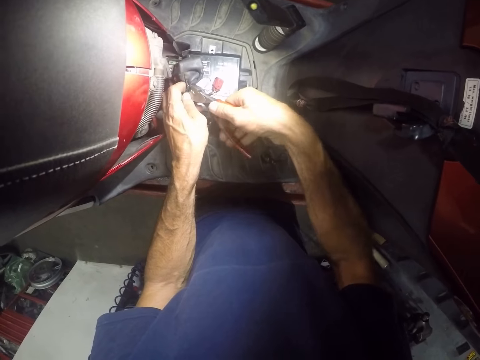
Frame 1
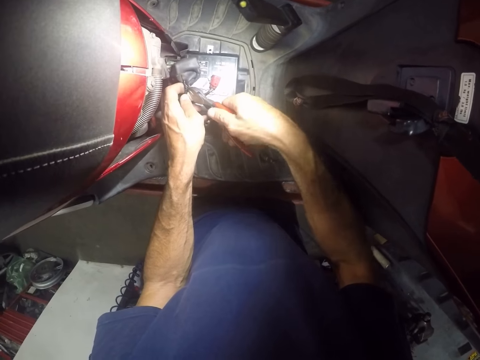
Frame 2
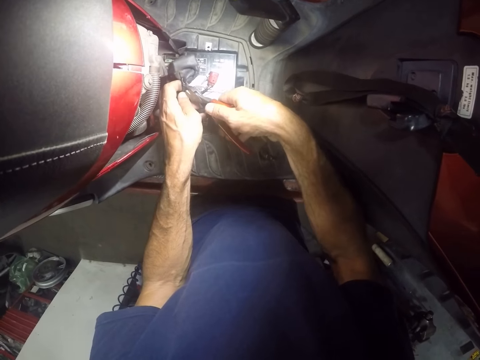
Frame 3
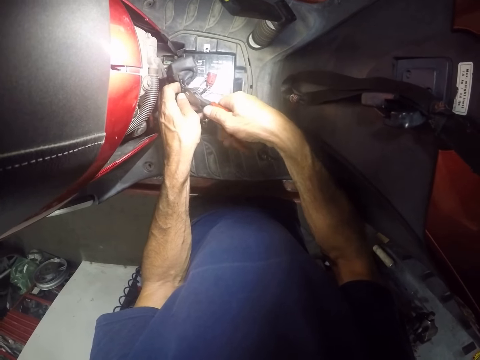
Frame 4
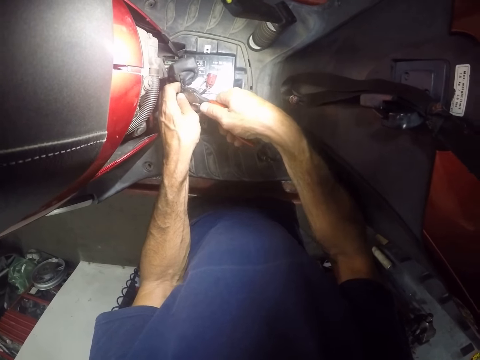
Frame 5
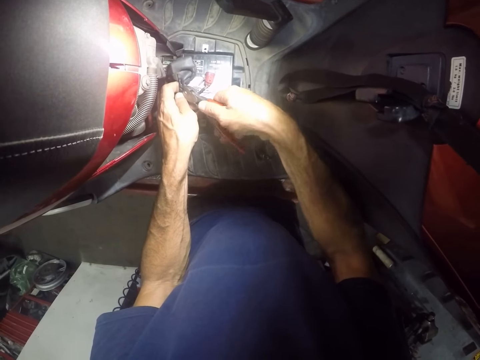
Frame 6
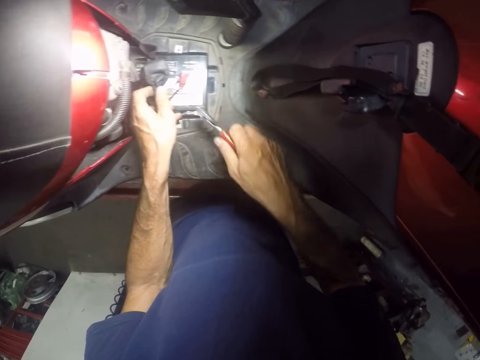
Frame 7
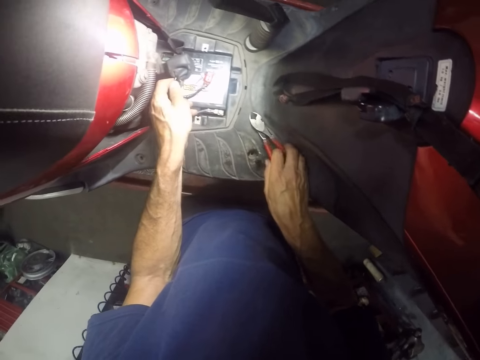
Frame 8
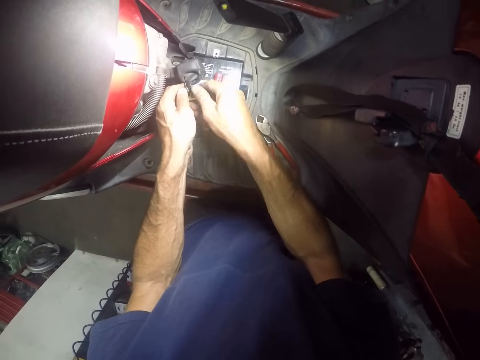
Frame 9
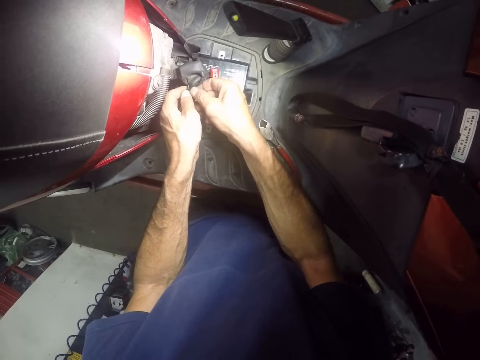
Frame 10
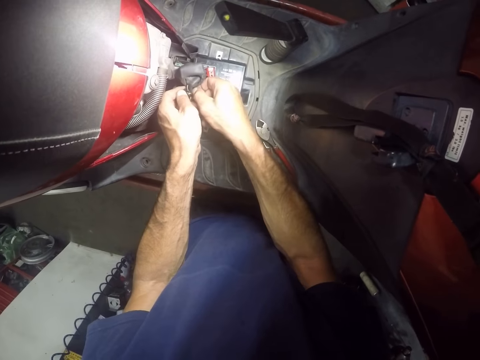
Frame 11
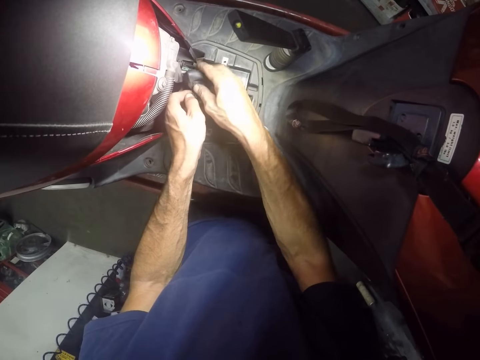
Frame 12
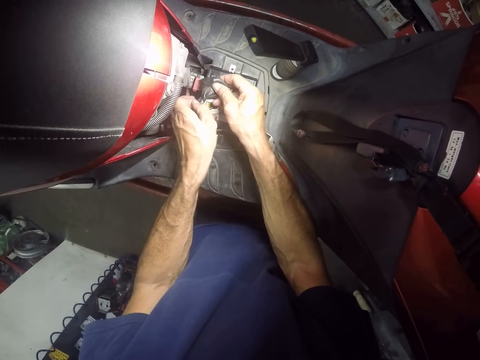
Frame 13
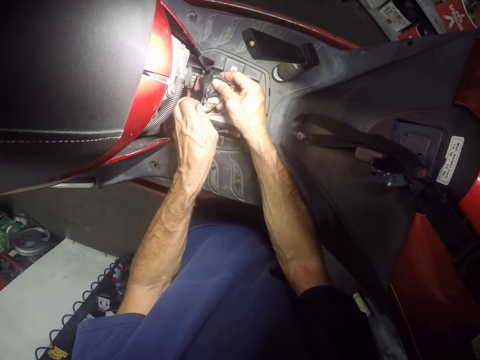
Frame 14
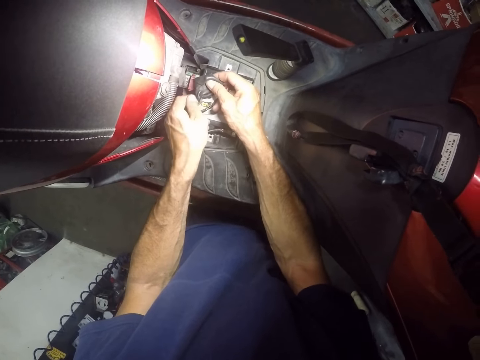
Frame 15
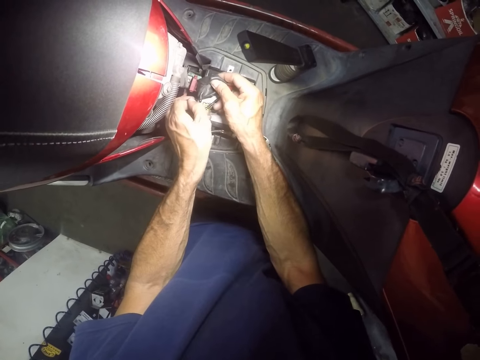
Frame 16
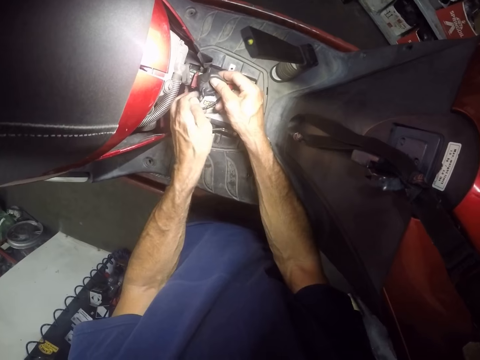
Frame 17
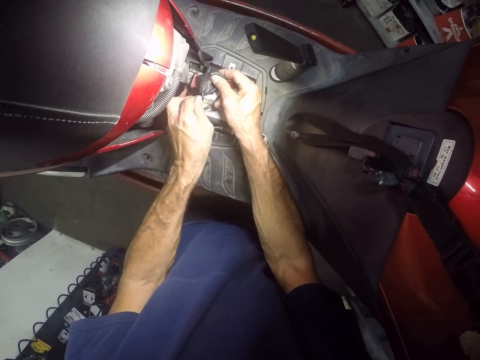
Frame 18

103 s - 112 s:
The camera wearer drops the plier on the motorcycle with his right hand. He holds the rubber on the wires on the motorcycle with his right hand and pulls off the tape with his left hand. He adjusts wires on the motorbike.

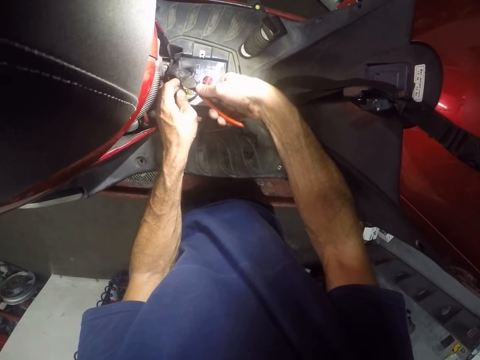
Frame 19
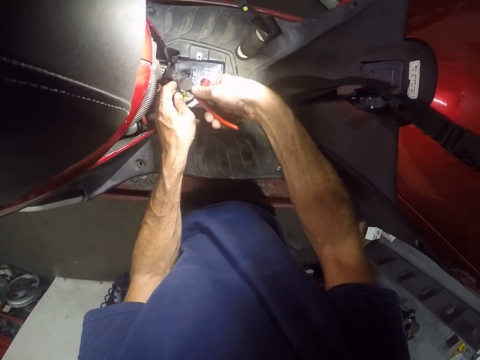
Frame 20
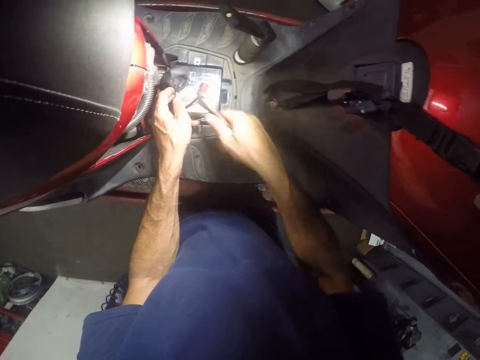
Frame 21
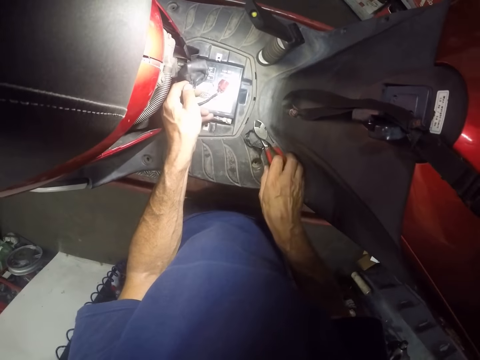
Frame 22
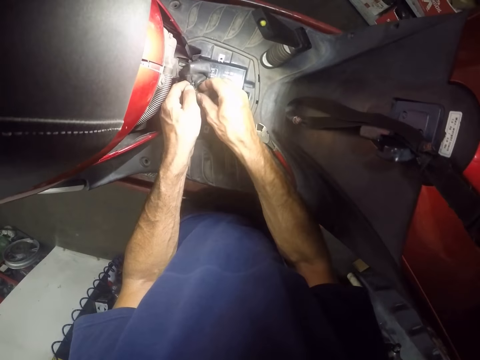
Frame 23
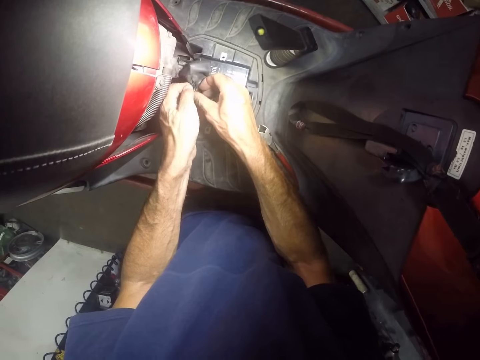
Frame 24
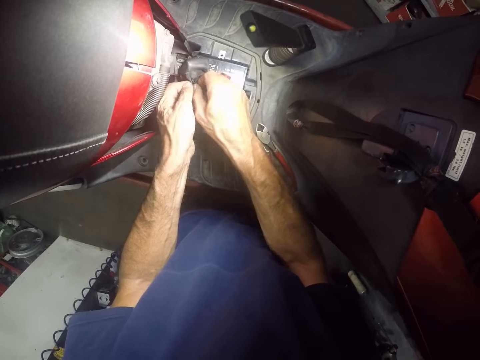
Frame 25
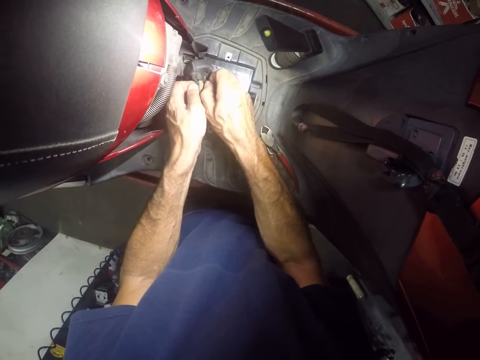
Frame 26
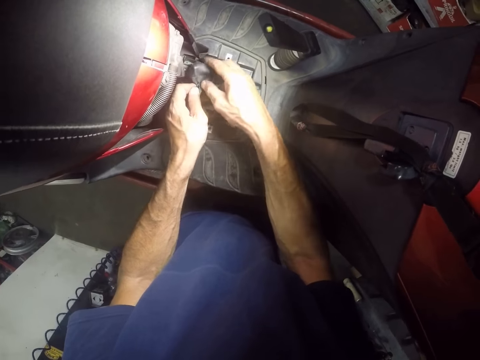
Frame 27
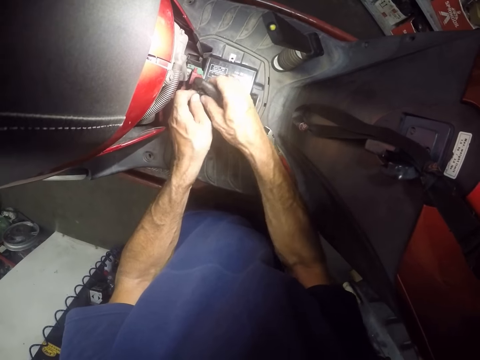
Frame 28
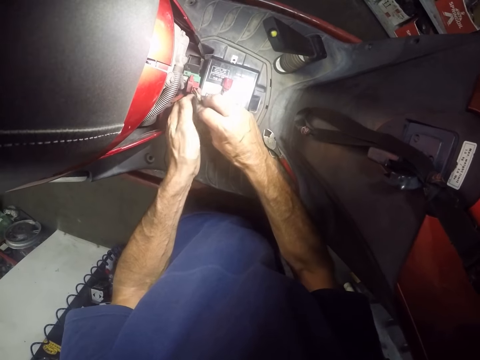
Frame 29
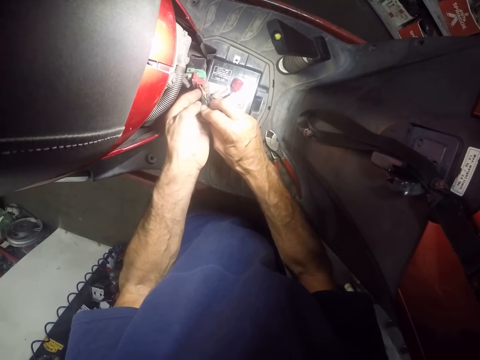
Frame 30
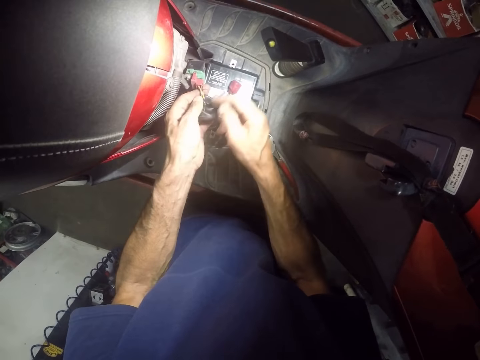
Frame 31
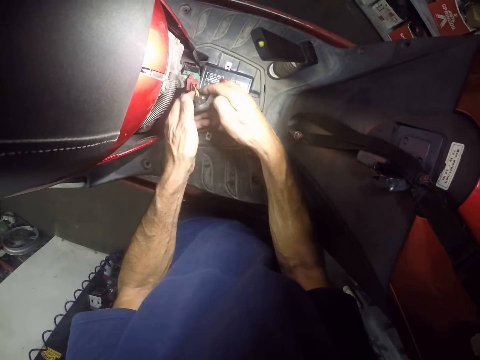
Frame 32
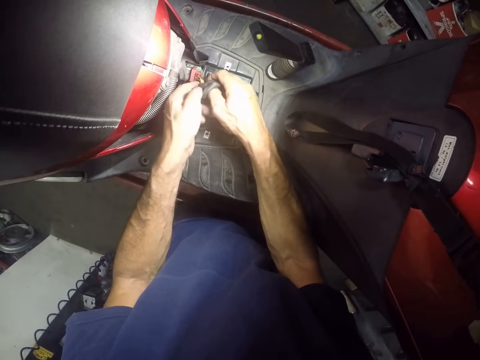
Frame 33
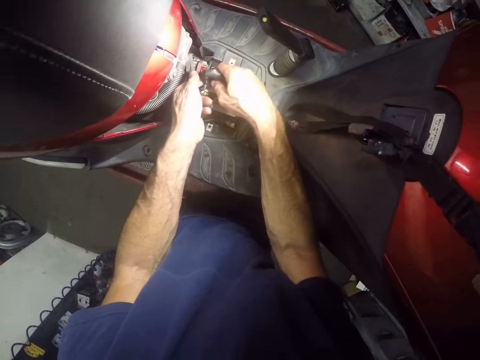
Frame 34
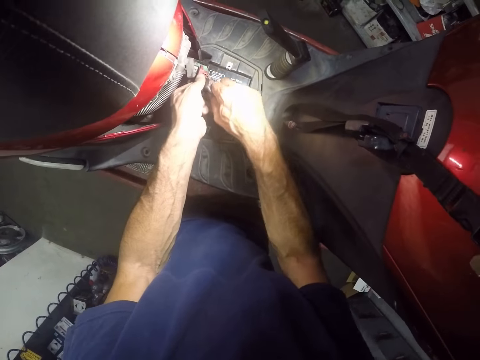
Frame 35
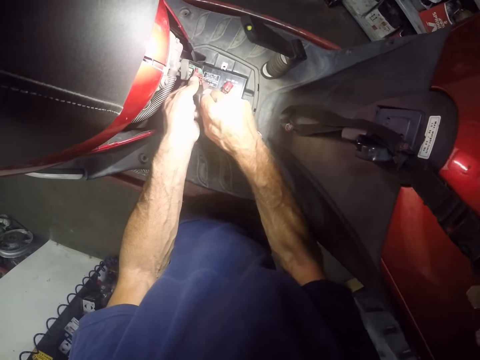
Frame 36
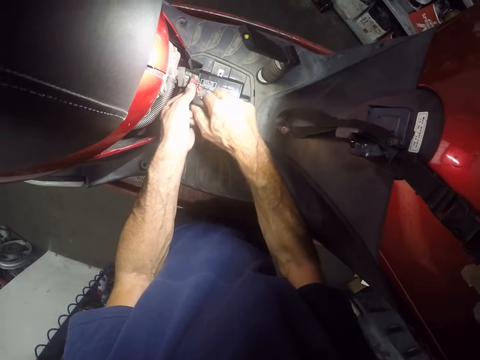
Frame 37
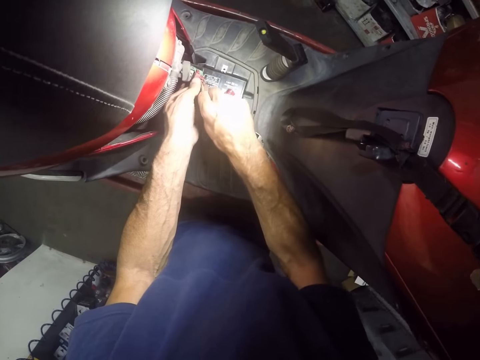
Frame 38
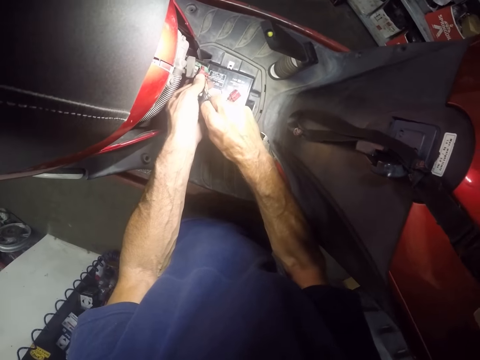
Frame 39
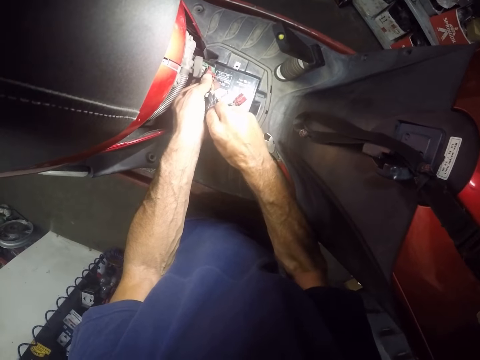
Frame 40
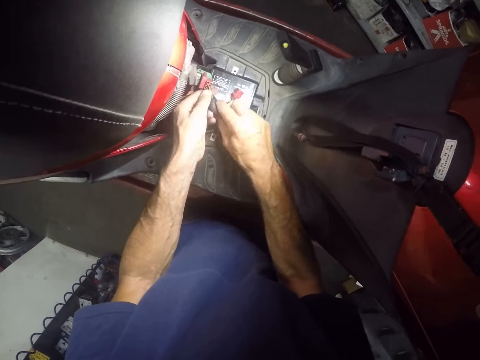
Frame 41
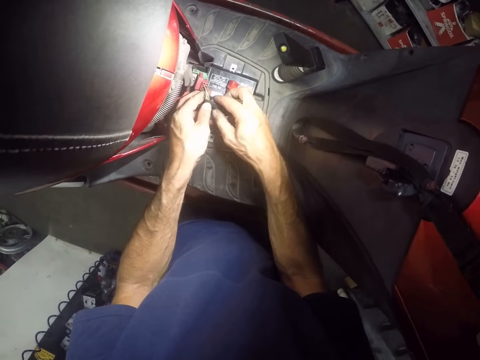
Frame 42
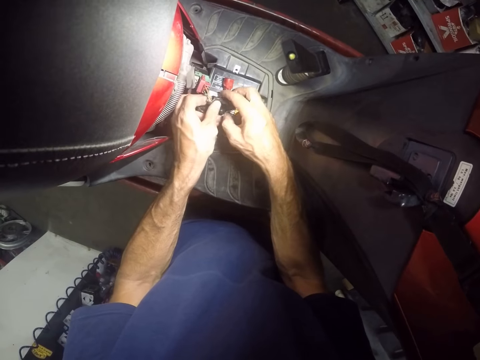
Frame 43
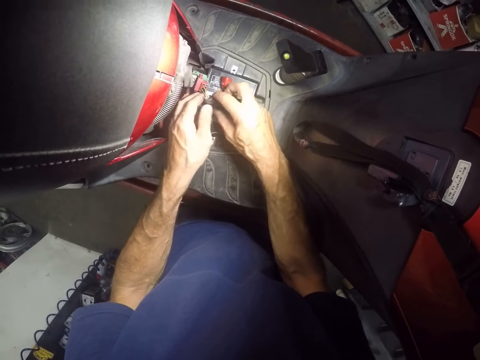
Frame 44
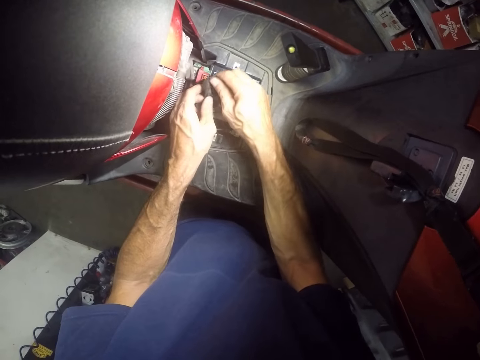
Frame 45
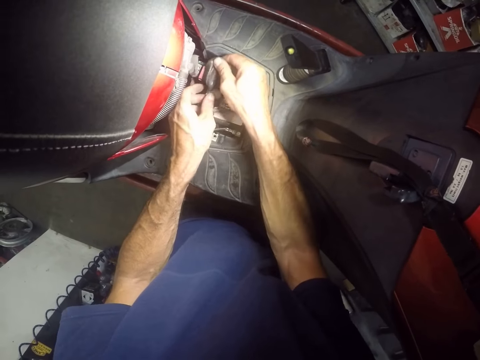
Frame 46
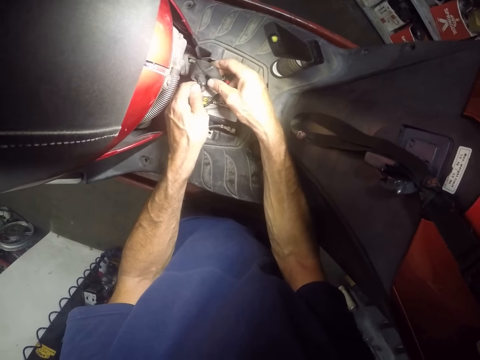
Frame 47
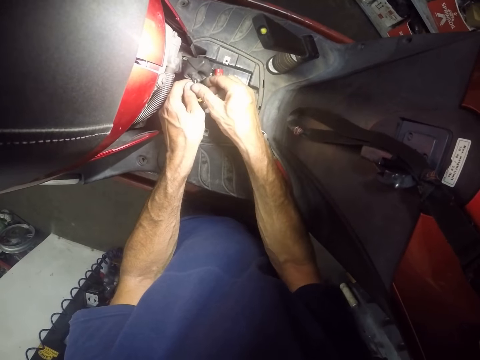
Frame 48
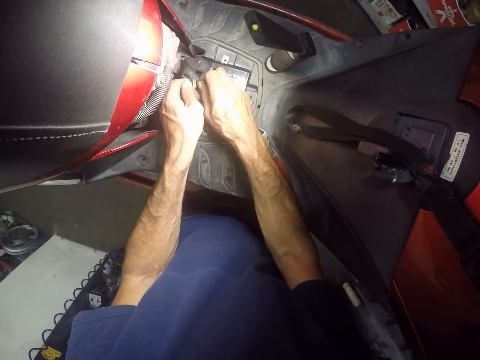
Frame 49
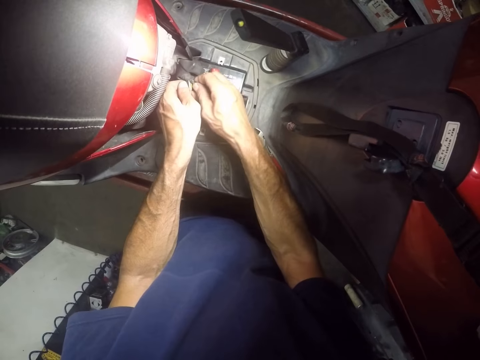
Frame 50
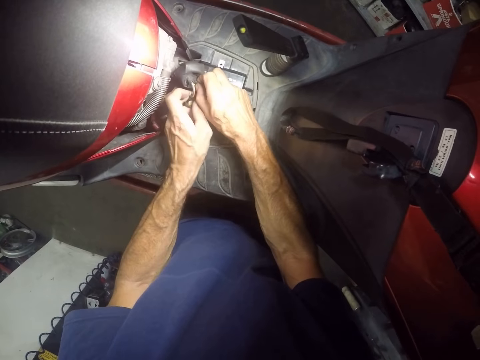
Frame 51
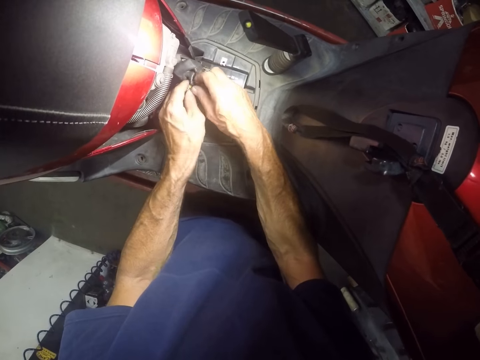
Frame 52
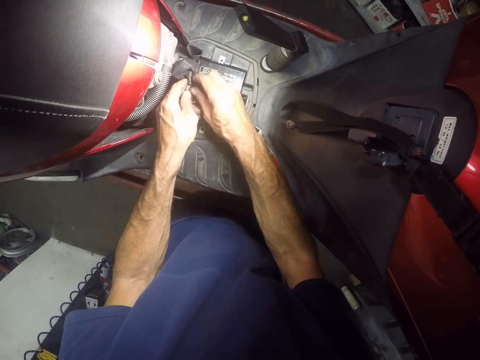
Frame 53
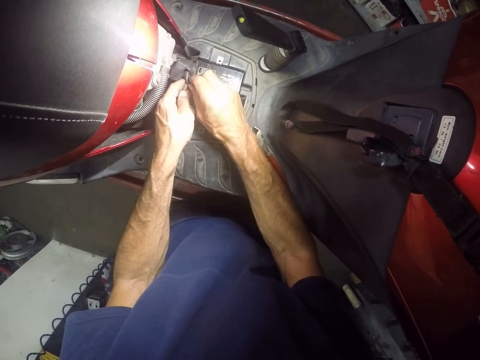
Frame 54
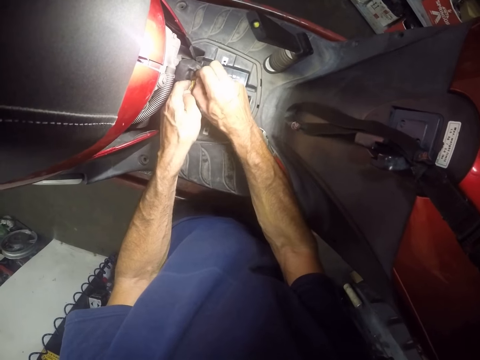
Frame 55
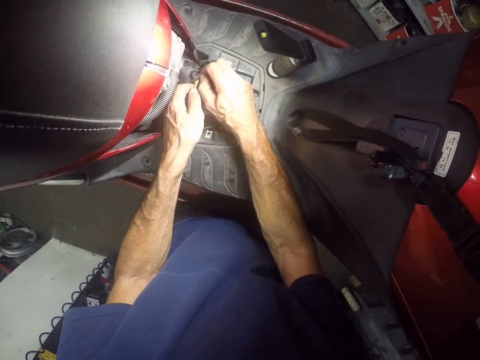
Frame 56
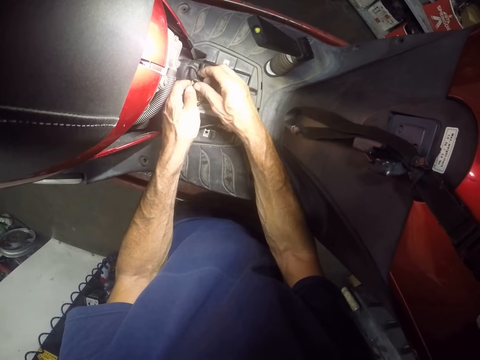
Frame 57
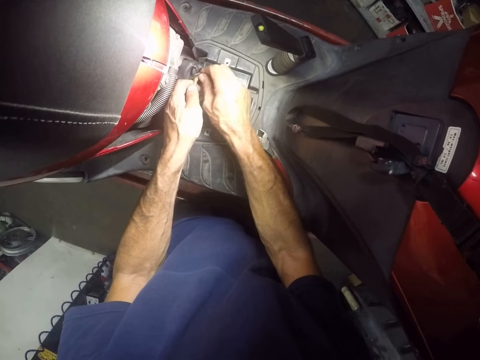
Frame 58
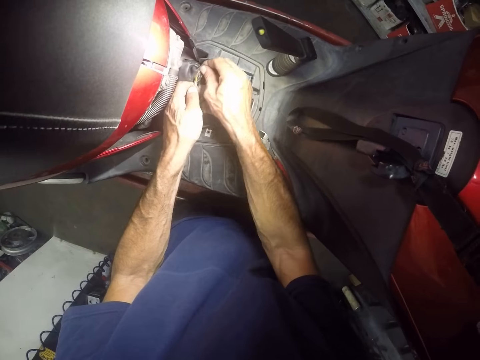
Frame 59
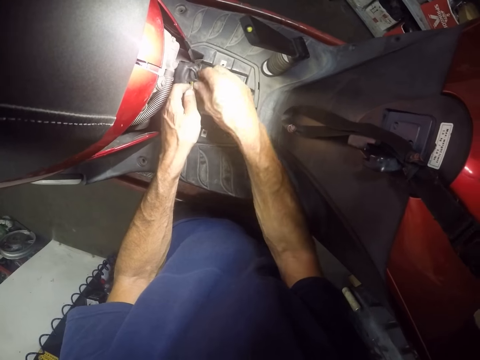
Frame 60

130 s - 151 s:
The camera wearer drops the plier on the motorcycle with his right hand. He pulls the rubber covering the wires with both hands. He adjusts wires on the motorbike. He untangles a piece of sellotape from the wires. He adjusts the wires on the motorbike. He untangles the piece of sellotape from the wires.
